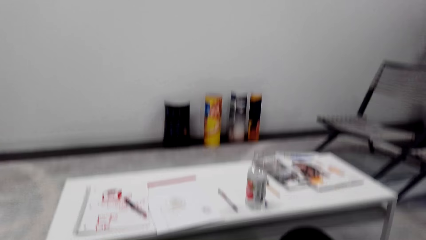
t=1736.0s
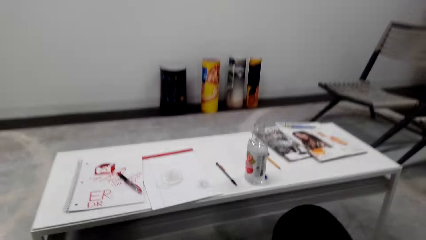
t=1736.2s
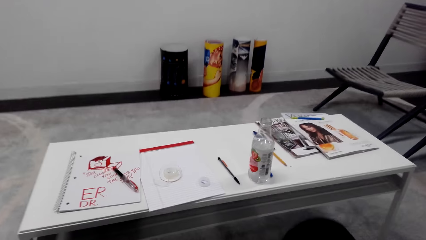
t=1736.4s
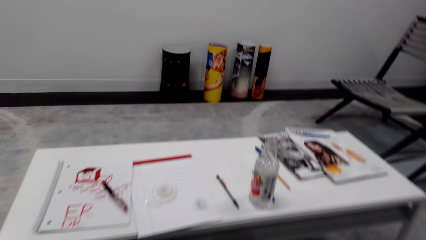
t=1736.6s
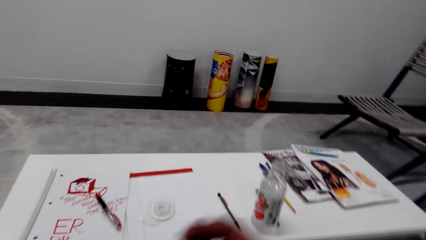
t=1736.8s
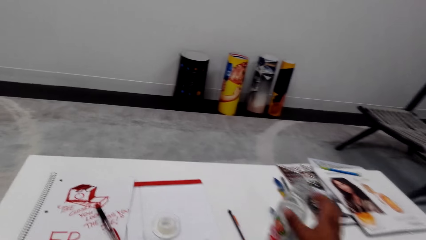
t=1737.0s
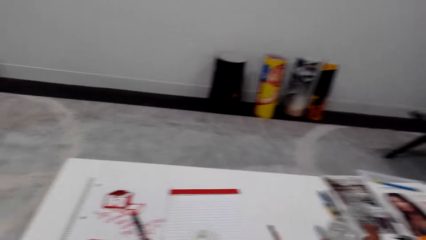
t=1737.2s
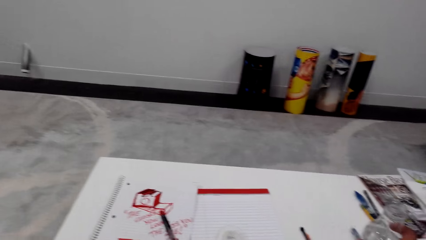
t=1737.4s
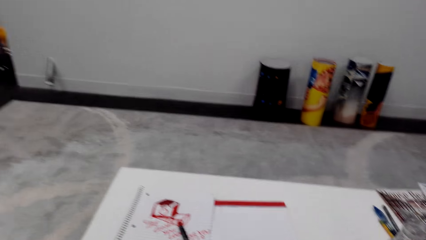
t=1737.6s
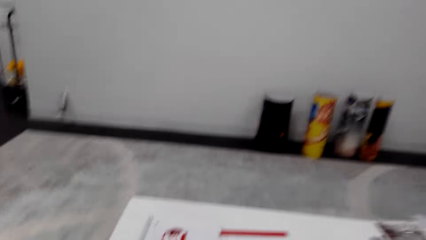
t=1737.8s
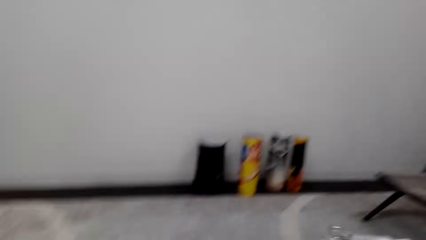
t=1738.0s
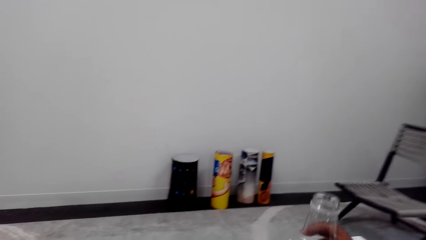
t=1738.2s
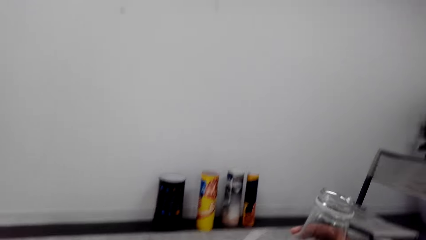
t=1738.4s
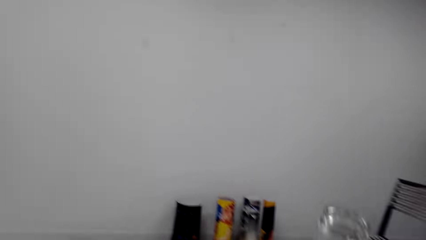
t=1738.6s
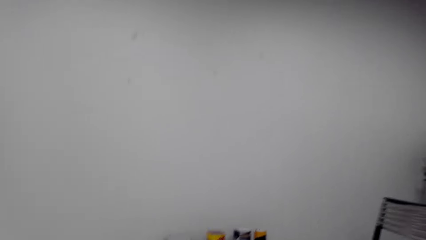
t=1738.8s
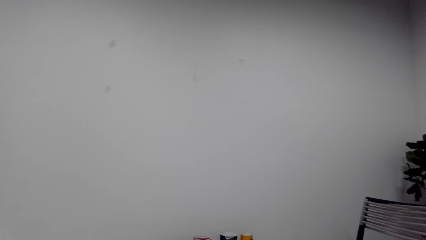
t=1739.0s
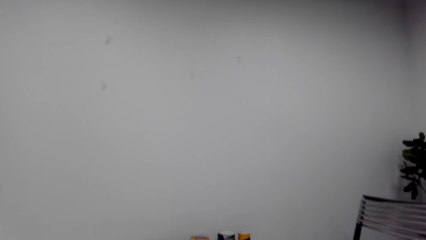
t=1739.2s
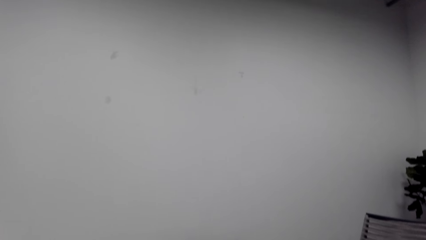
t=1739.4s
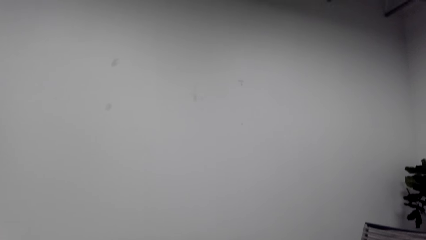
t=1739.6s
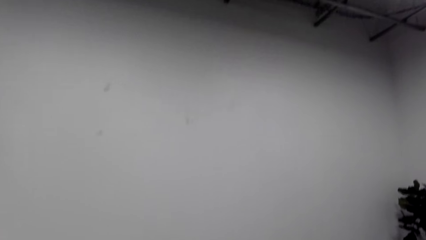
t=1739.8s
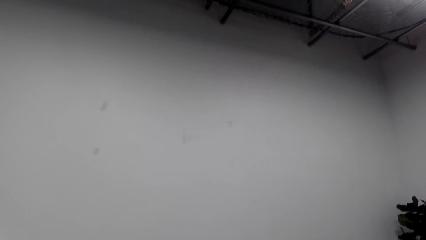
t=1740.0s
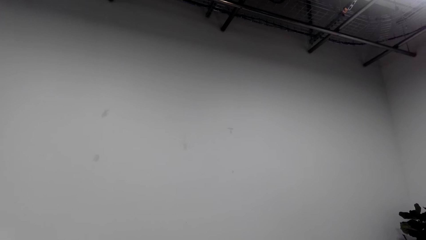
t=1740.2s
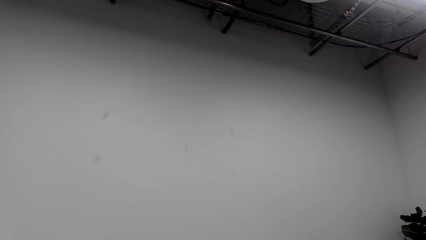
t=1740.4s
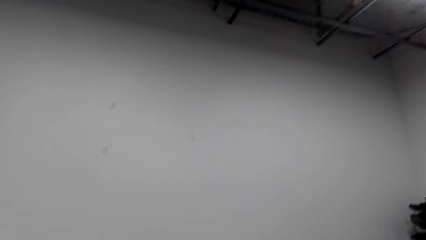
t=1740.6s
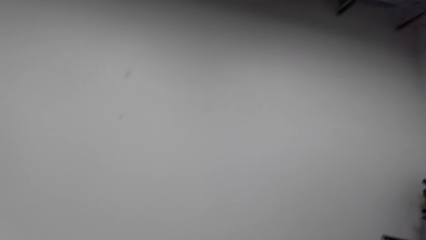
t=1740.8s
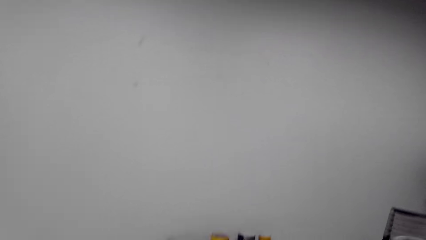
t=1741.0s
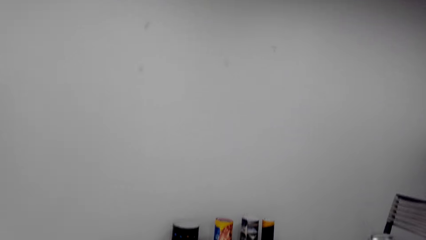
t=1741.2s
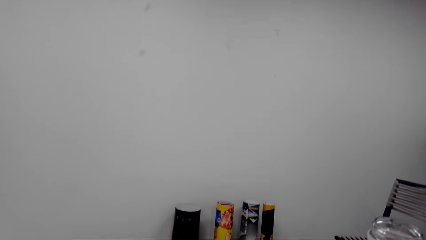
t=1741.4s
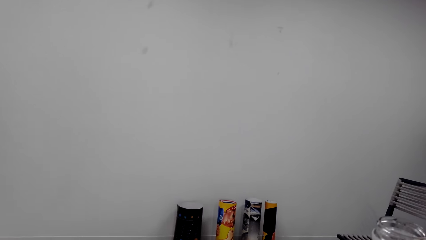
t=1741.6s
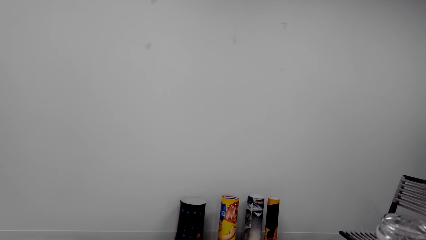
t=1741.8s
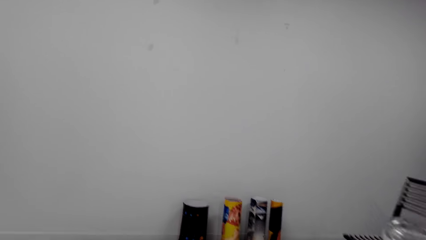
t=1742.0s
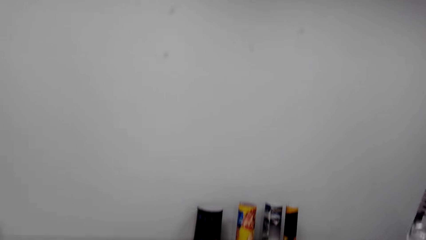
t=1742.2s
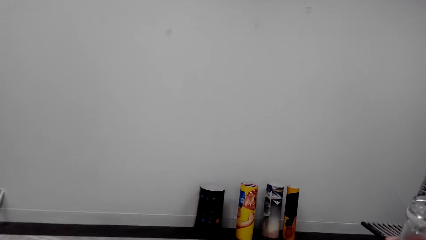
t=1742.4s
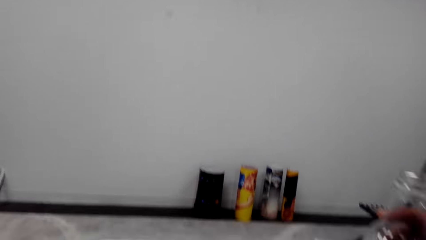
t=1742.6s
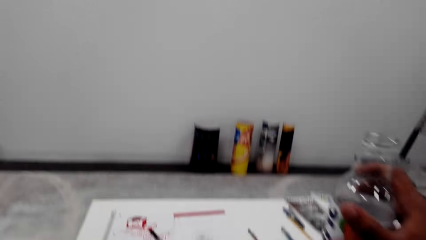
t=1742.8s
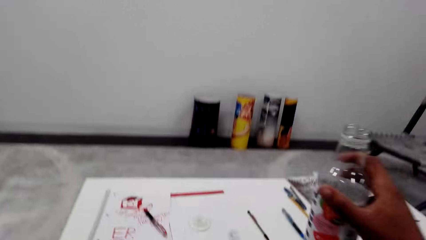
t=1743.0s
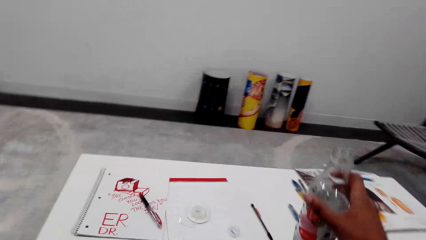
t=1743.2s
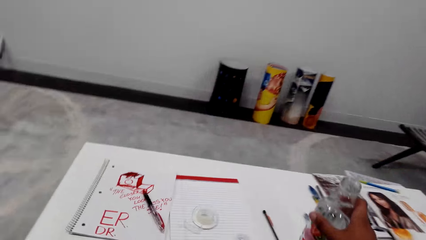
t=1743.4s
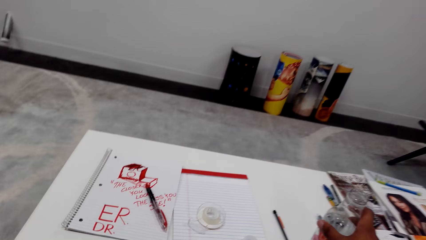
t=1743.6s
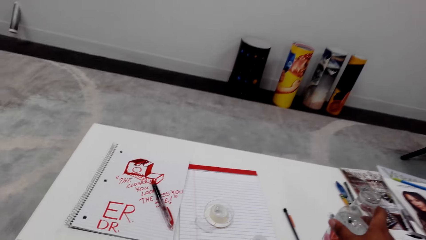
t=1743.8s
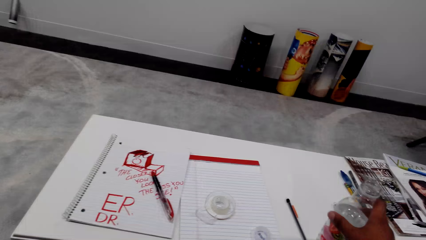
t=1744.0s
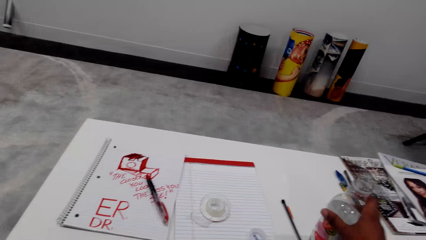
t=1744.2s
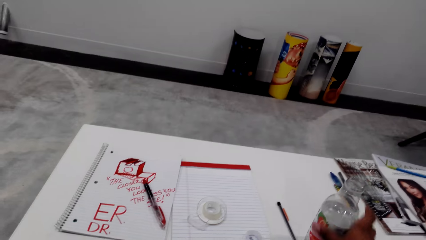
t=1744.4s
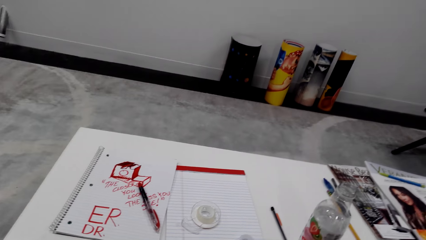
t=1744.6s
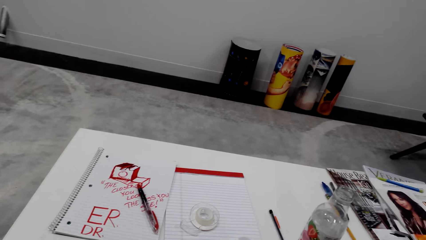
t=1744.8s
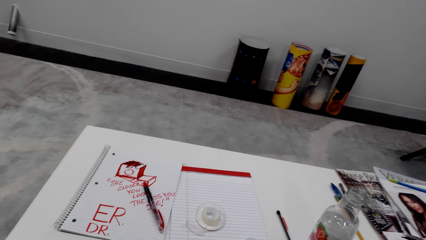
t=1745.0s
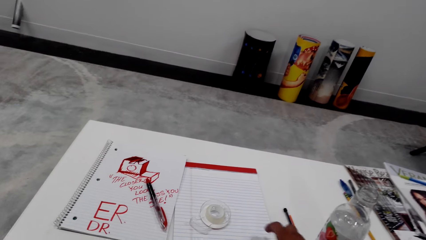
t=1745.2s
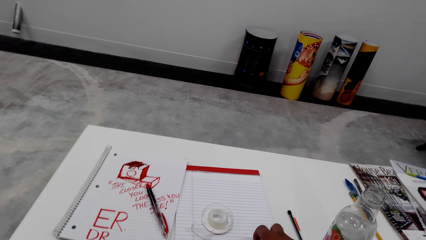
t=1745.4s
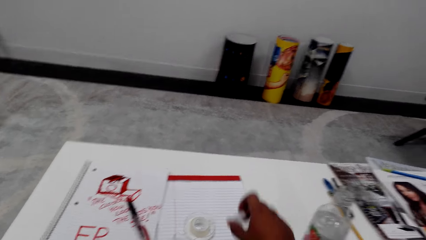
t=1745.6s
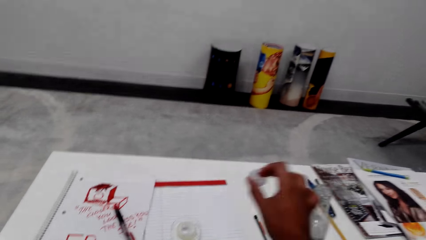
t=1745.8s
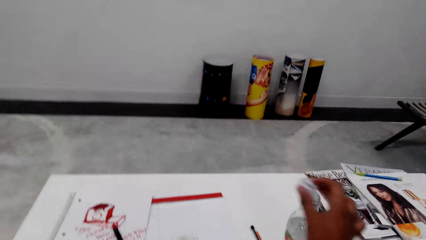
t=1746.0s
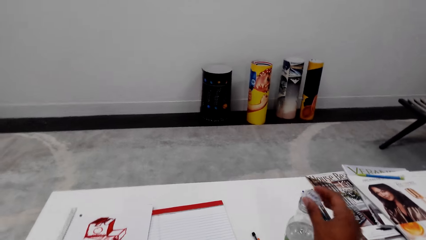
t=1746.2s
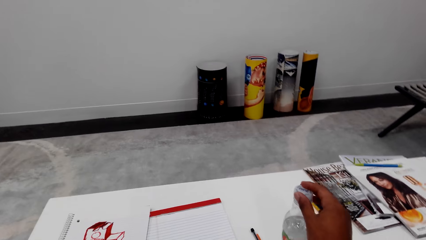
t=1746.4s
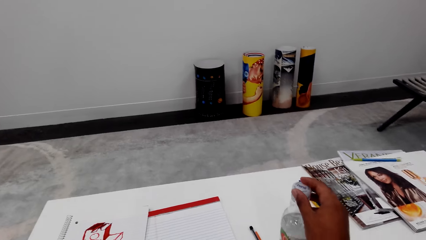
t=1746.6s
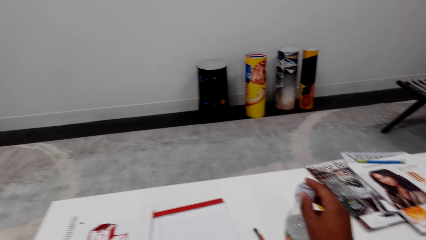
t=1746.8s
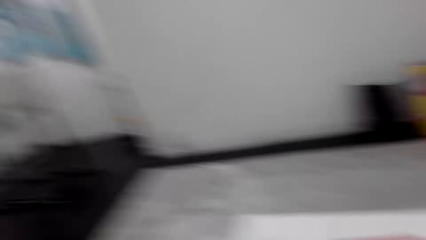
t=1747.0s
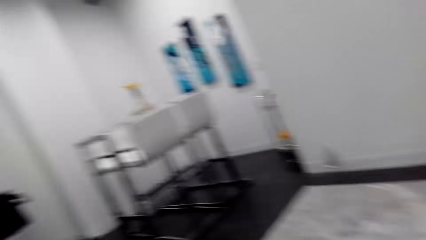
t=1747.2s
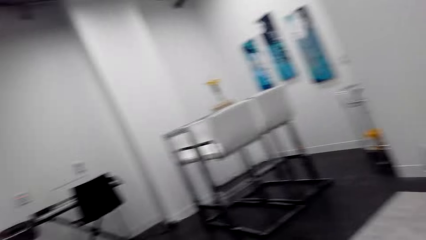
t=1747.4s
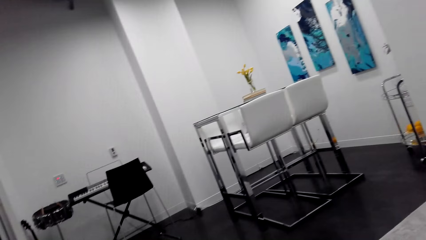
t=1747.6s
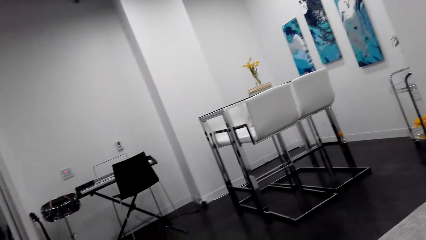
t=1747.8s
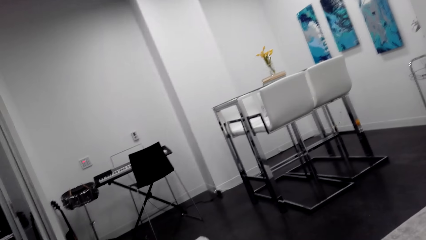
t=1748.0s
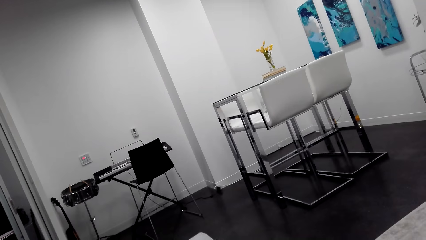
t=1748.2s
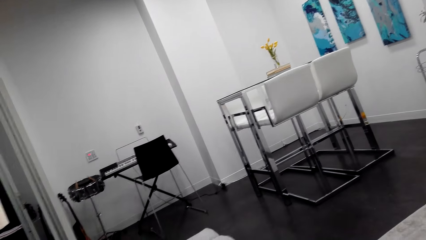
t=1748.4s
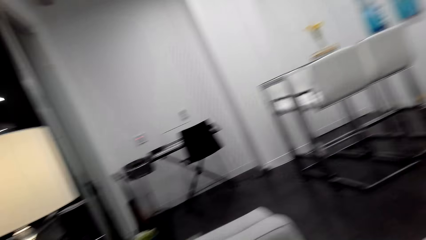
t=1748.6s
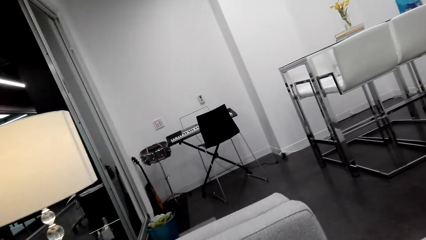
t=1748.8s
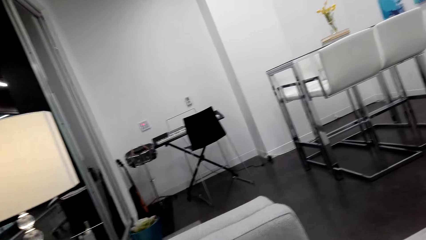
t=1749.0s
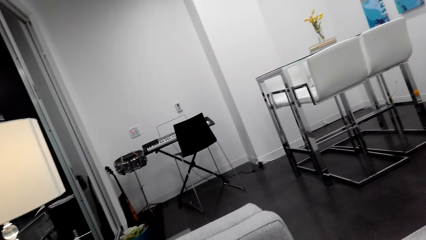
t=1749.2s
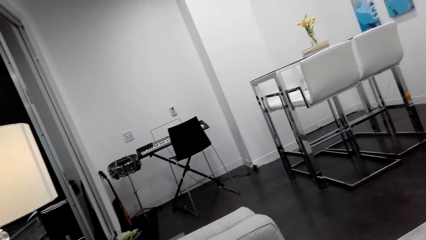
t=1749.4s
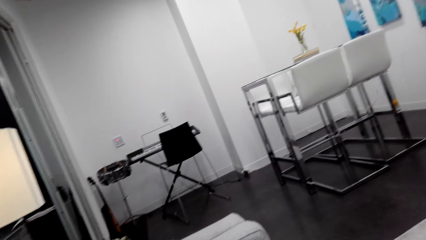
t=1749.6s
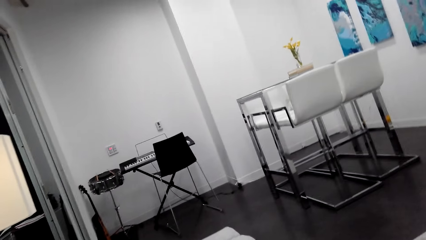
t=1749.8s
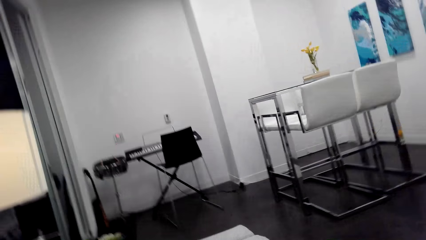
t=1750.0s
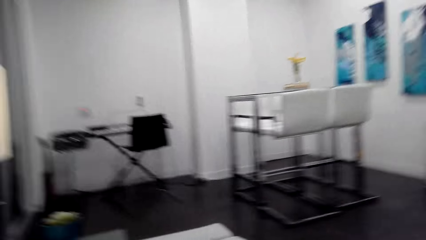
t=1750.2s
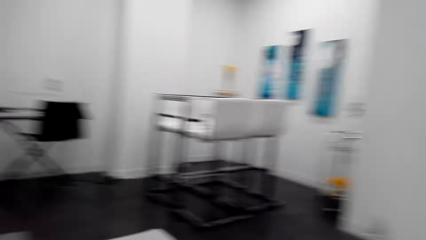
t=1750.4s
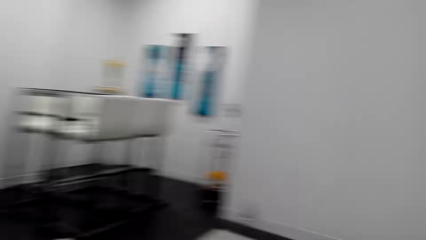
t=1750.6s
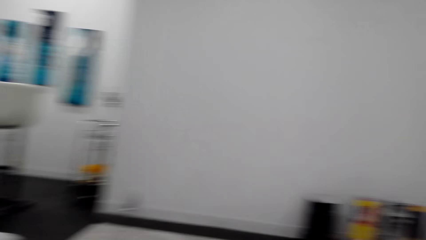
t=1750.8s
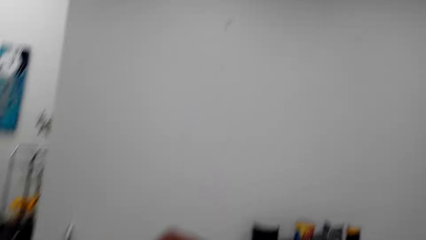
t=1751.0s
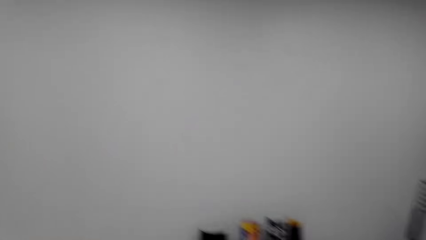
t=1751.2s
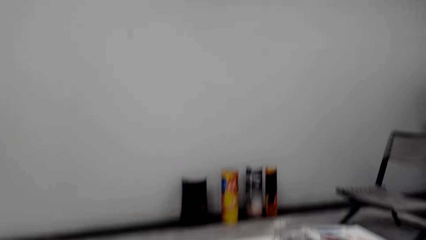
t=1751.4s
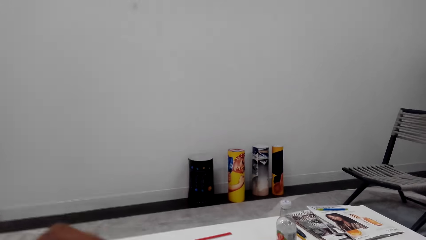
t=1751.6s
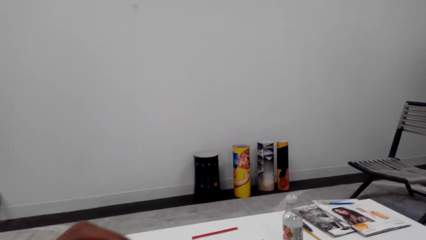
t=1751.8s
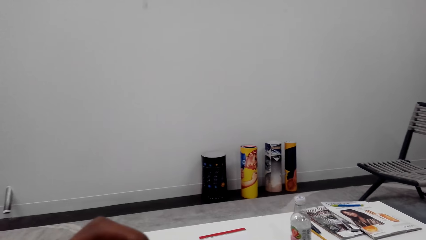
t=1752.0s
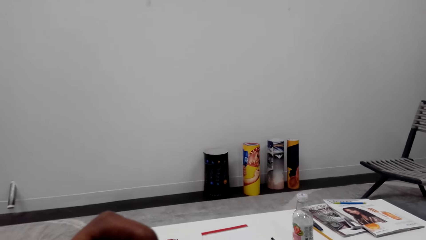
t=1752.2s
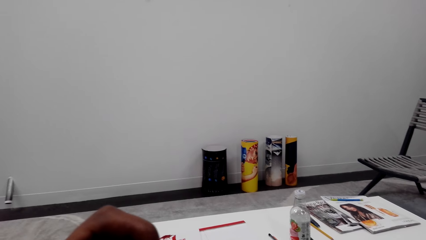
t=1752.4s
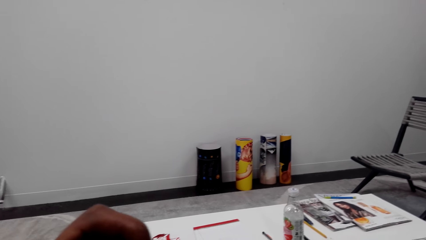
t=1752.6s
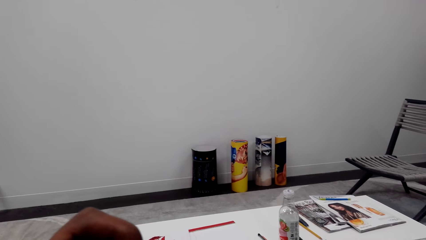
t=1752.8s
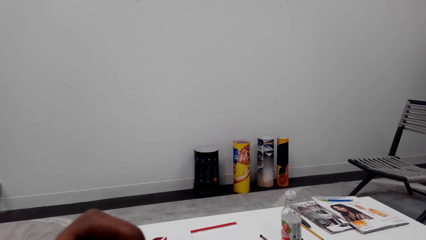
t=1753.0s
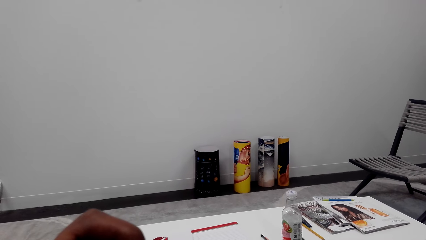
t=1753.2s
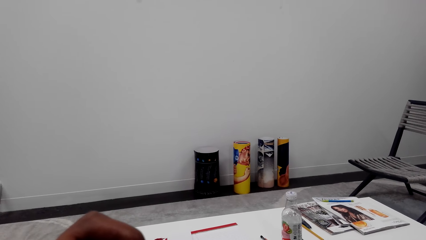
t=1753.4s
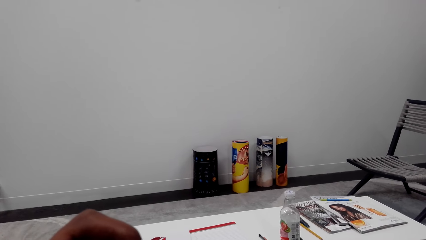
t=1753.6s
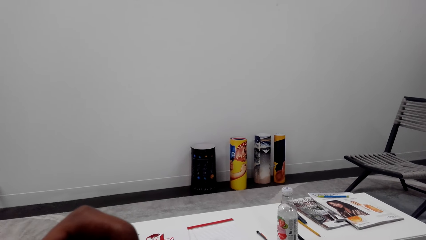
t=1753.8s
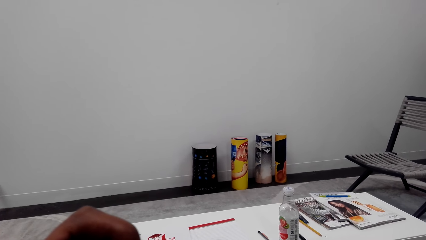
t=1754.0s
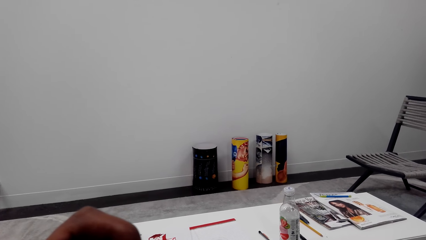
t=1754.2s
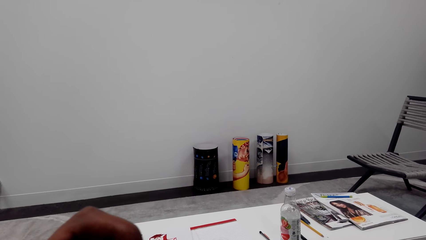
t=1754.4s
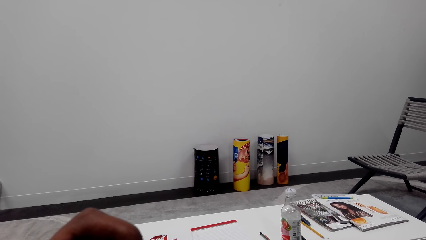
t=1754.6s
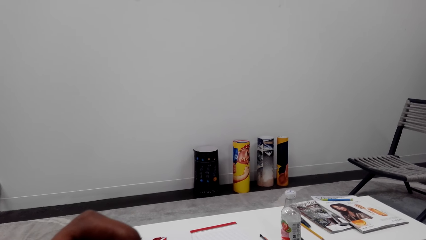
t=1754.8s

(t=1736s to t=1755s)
The camera wearer lifts the right hand. They lift a bottle. They look around. They move the bottle. They place the bottle on the table. They move the right hand. They move it again. They lift a lid. They close the bottle. They look around.
